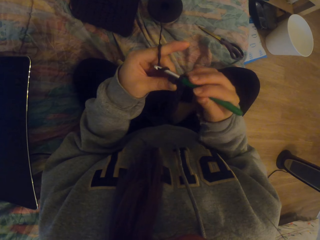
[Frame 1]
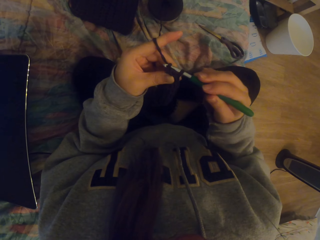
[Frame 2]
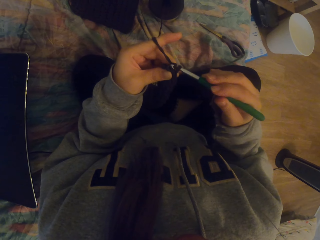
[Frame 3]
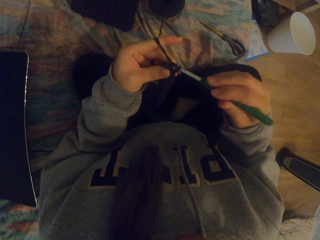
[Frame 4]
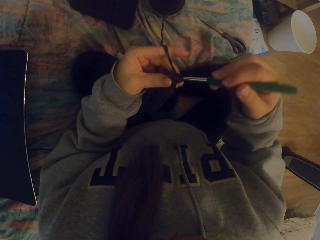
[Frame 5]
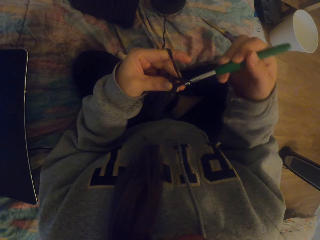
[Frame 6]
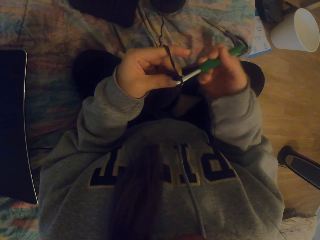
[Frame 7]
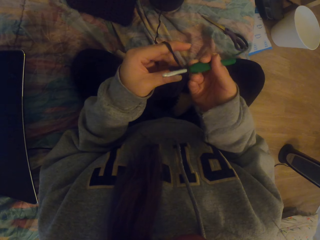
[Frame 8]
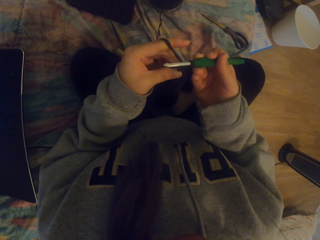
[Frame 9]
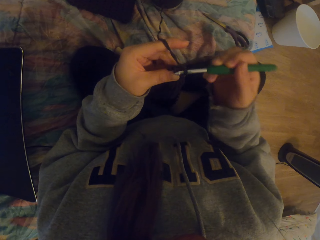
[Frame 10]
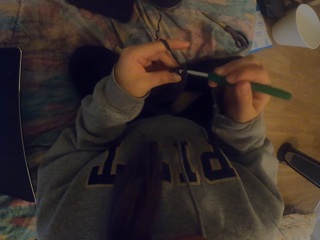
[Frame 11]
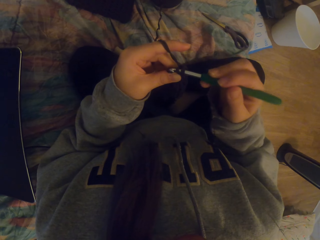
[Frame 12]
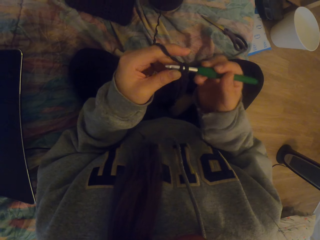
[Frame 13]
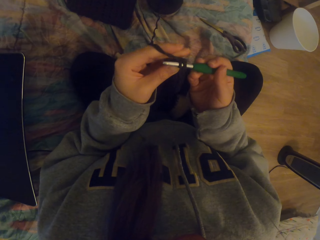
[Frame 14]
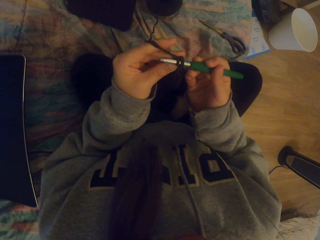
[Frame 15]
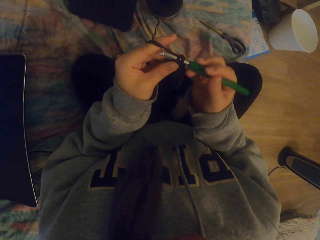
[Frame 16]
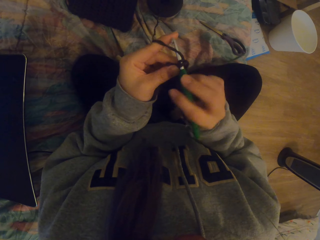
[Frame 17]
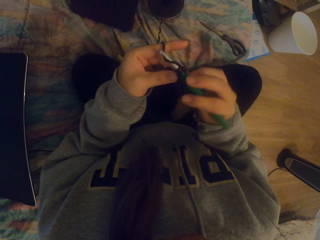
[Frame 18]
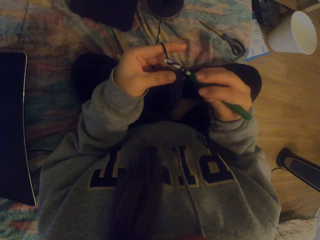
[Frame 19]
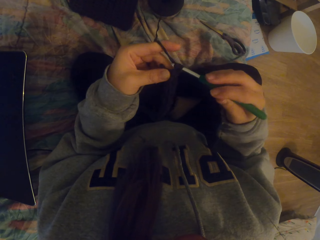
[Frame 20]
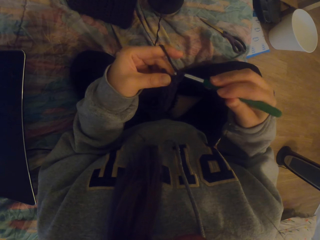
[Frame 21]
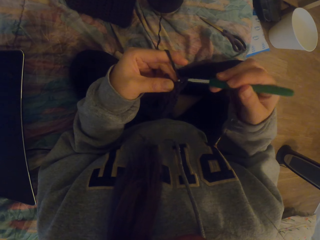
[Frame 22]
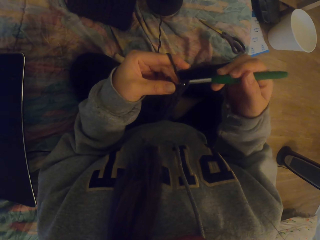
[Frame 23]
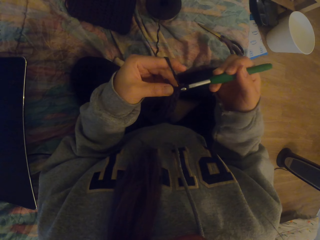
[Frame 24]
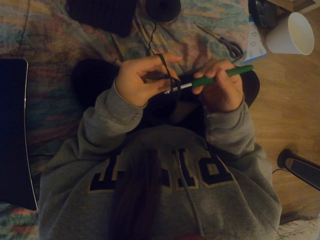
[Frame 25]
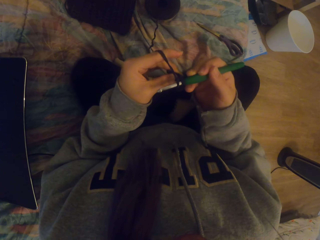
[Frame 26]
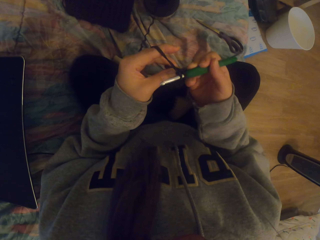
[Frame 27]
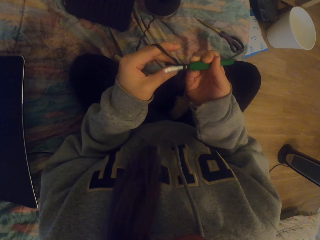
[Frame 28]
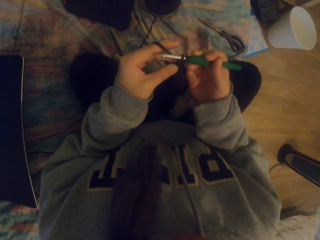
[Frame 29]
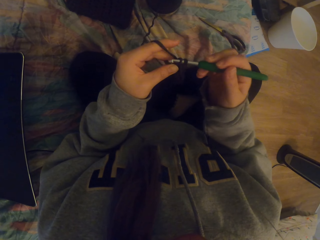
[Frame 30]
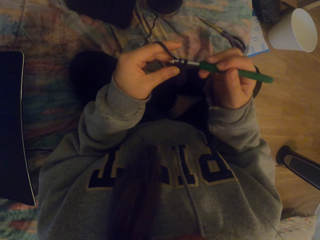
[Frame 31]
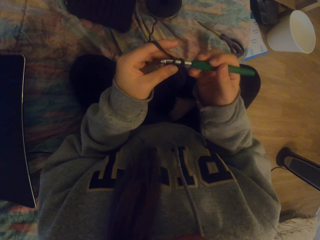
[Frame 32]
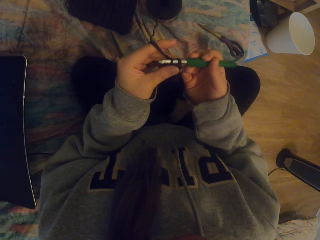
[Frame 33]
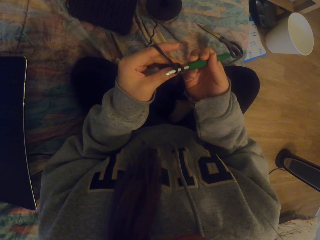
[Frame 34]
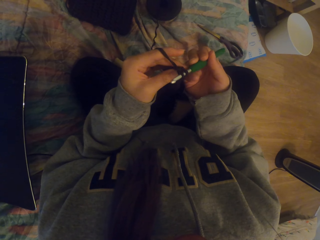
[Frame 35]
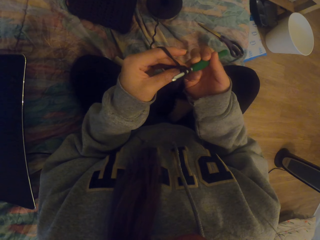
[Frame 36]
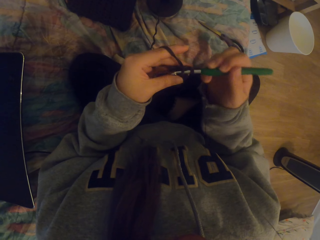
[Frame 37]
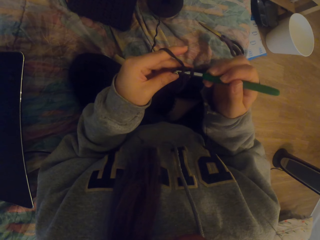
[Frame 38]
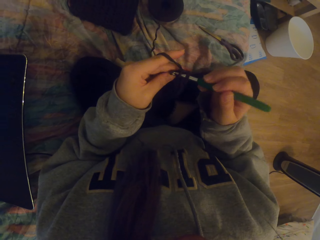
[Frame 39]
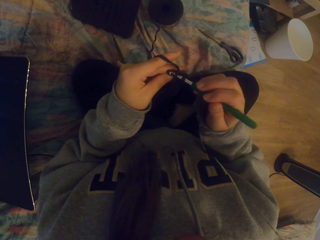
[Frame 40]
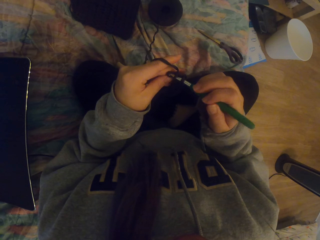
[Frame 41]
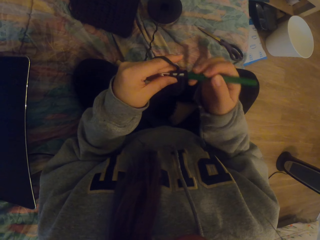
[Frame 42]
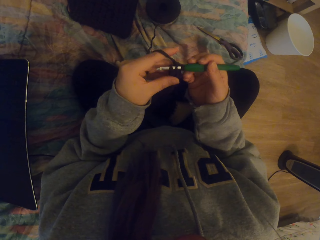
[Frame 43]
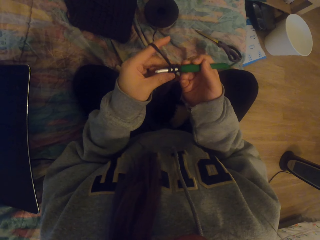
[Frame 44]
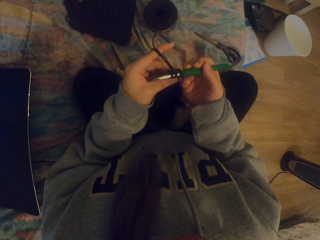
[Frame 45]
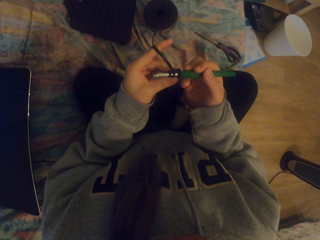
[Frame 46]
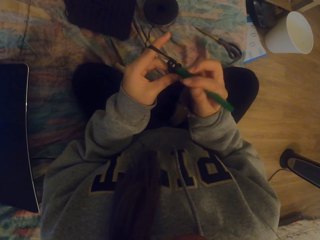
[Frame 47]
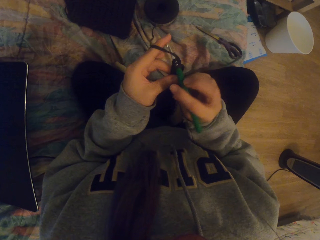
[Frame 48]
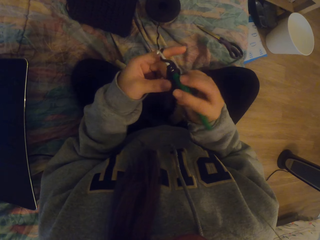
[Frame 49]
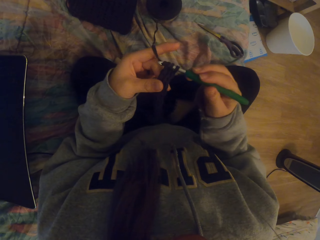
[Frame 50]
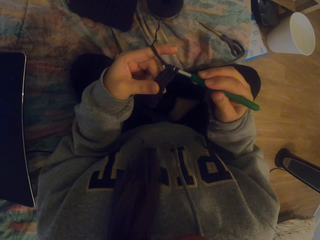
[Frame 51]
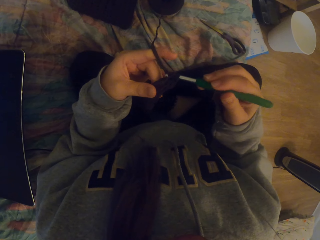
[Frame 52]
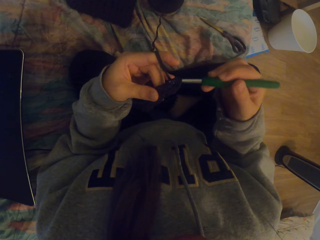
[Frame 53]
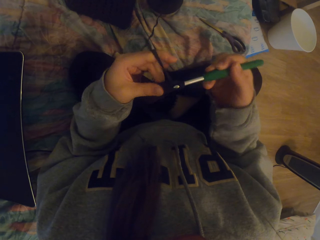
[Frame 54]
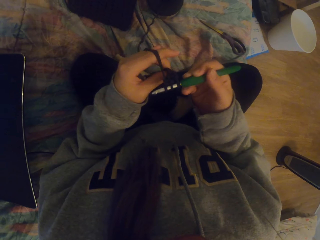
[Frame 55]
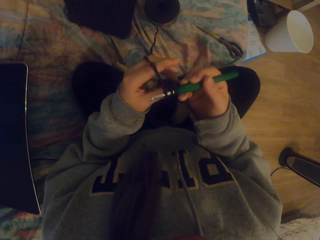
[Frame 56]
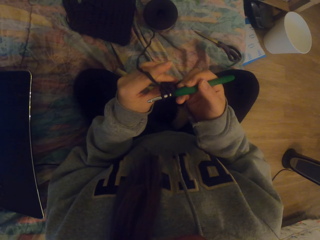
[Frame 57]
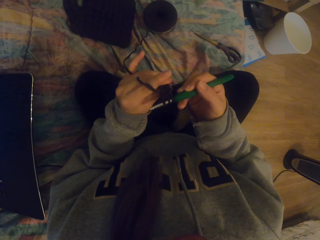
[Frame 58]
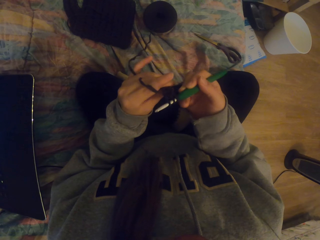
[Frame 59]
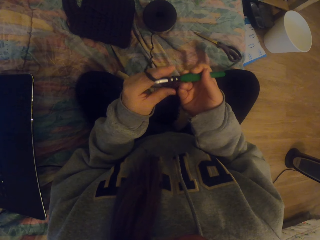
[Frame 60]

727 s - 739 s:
The camera wearer crochets a cloth.

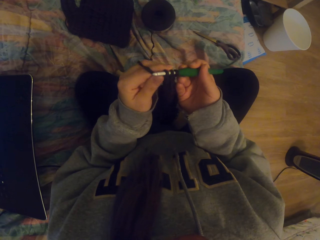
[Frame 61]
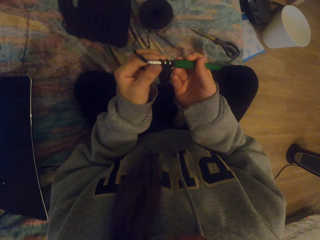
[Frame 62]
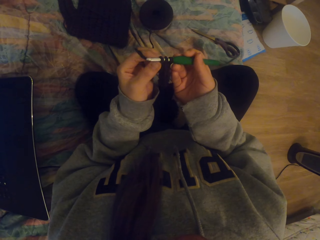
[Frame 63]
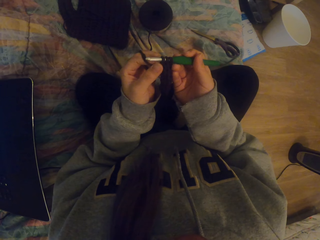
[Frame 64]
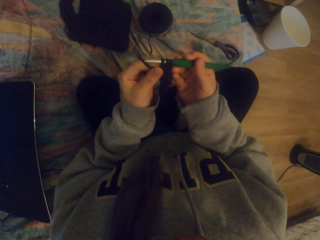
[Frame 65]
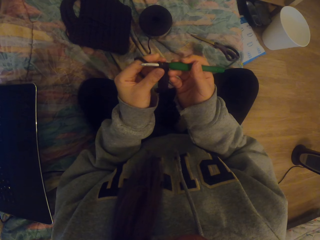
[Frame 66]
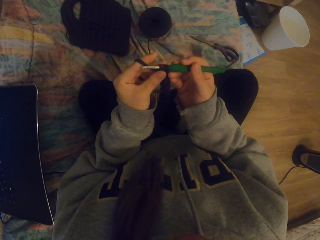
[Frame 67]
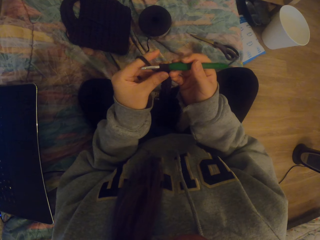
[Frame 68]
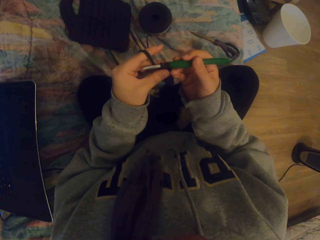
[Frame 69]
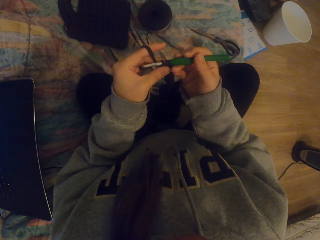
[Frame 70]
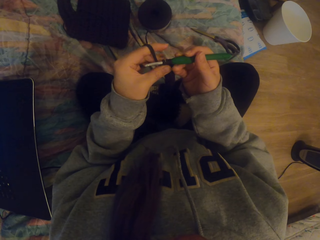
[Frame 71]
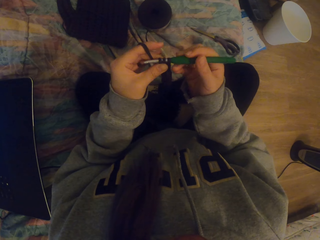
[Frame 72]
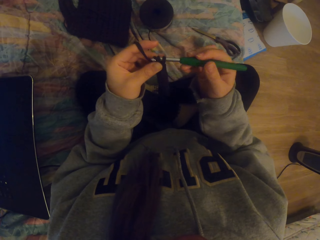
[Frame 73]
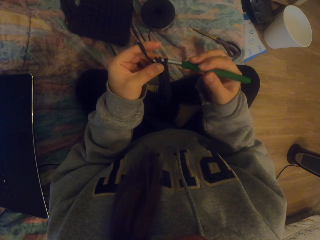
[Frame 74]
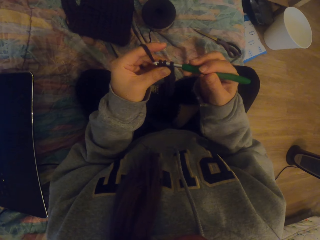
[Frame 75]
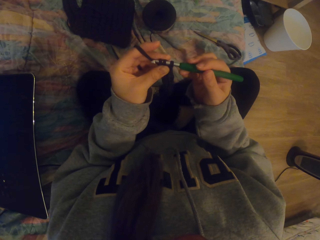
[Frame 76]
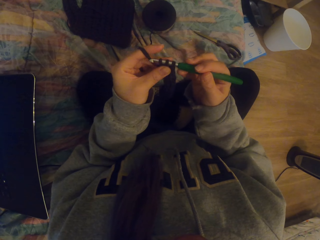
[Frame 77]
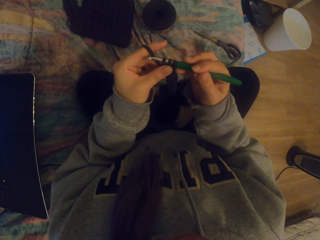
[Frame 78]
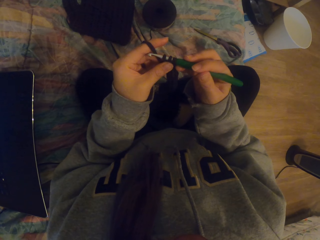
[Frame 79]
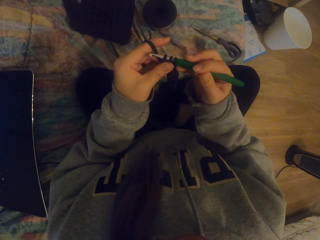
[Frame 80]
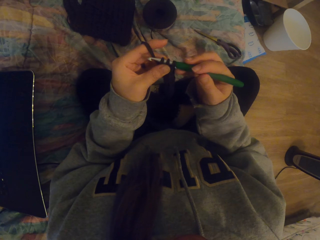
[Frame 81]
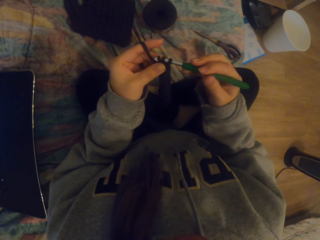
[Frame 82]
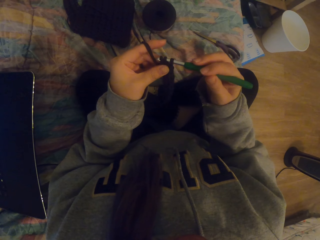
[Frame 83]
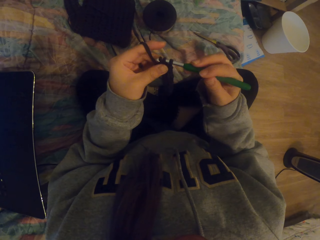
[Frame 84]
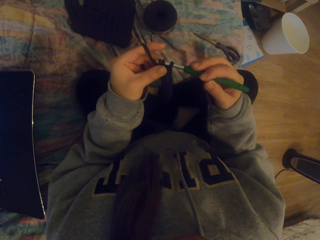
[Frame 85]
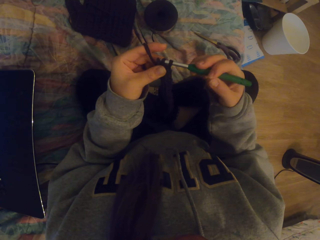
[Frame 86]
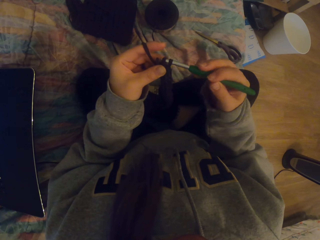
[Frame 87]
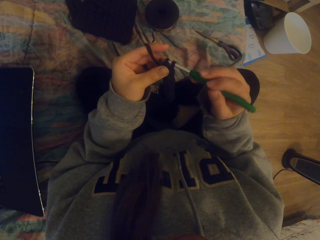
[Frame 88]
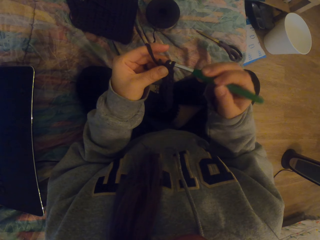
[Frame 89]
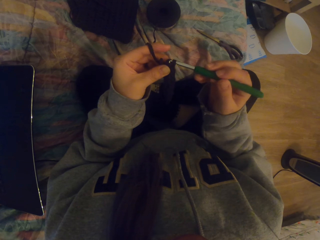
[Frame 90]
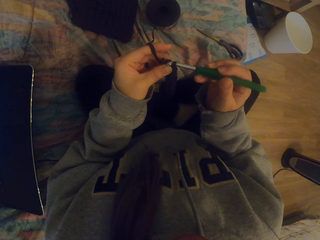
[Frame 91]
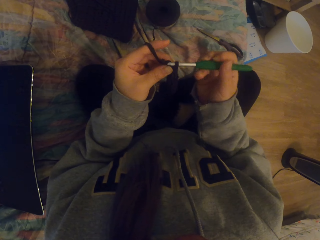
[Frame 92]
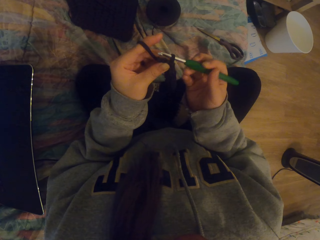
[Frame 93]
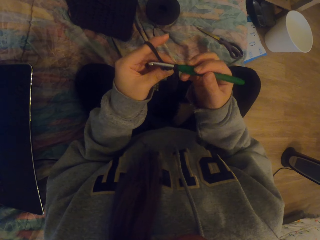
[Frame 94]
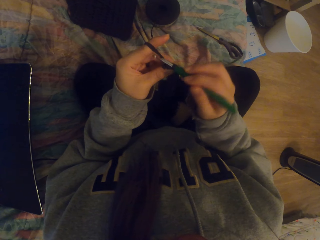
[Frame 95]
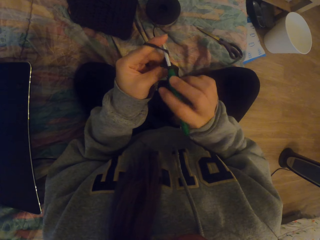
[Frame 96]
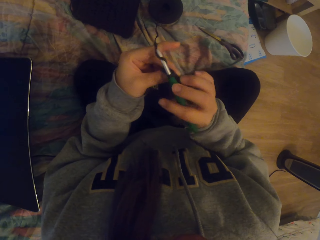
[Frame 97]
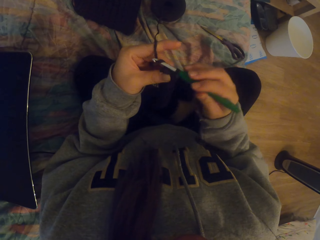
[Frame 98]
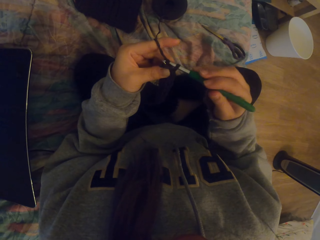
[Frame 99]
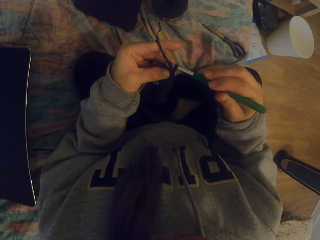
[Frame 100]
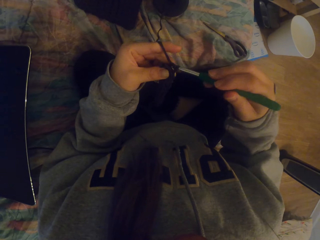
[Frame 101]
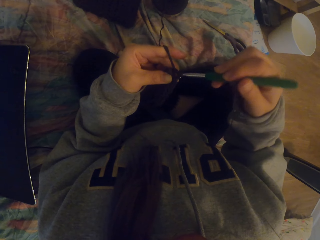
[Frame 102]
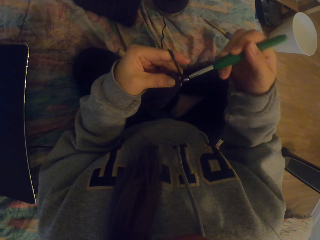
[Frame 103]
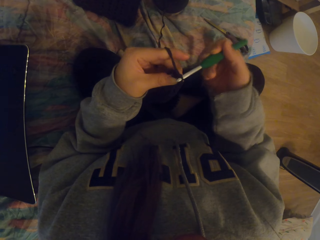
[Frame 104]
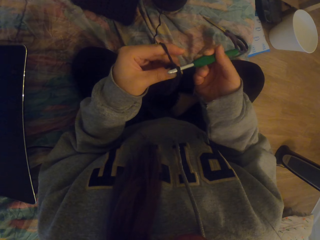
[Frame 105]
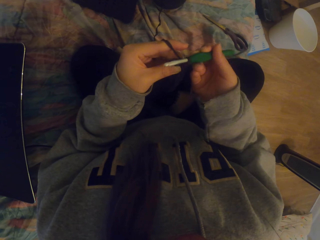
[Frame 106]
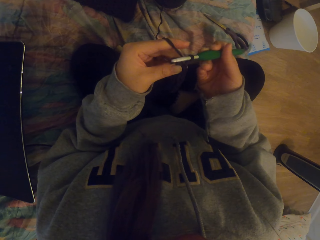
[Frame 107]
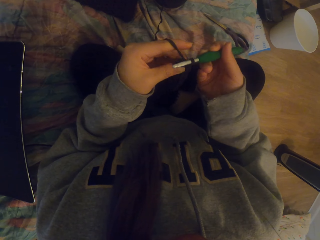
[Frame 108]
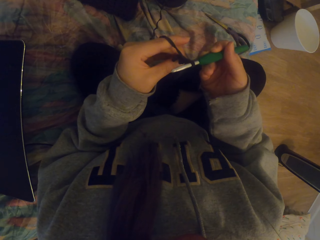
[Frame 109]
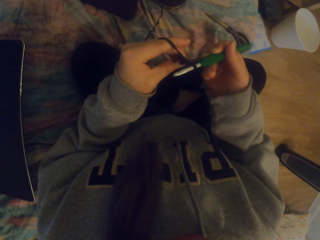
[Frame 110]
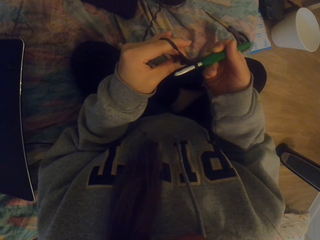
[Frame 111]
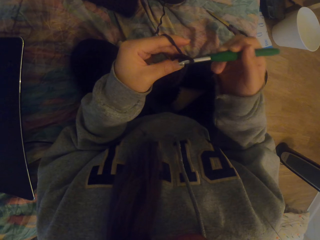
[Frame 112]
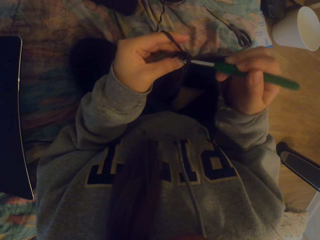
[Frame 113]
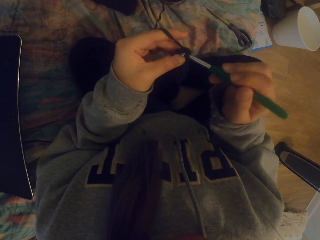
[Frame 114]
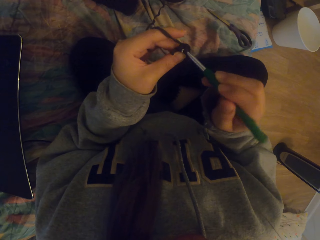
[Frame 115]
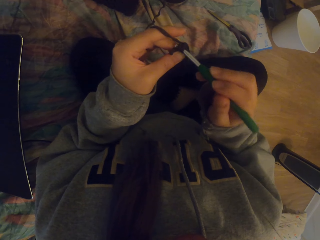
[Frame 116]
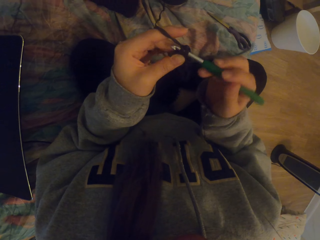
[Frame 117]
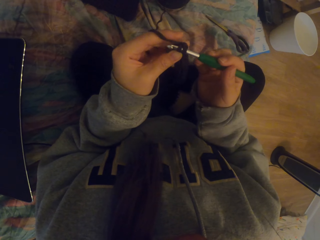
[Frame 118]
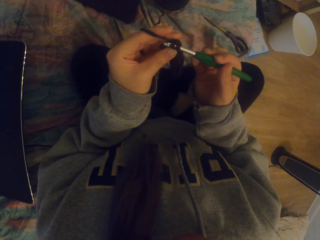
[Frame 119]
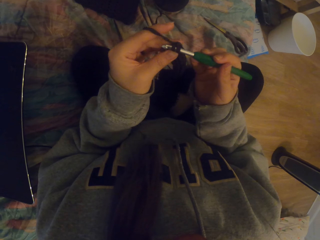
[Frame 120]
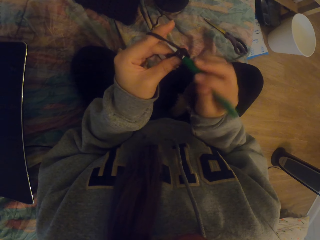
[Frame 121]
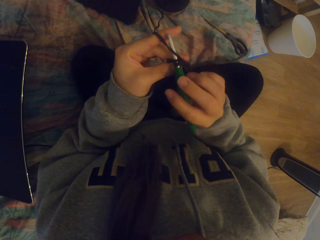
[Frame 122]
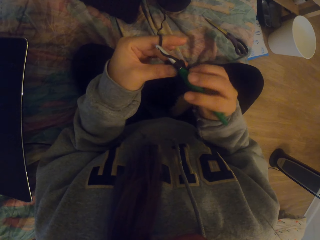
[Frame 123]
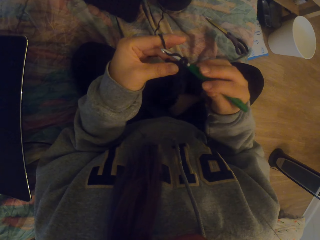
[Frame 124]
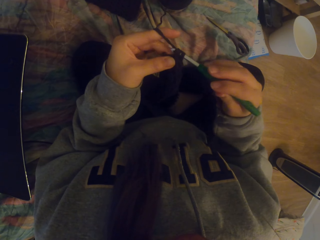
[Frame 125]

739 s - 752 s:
The camera wearer adjusts the cloth. They crochet the cloth.
